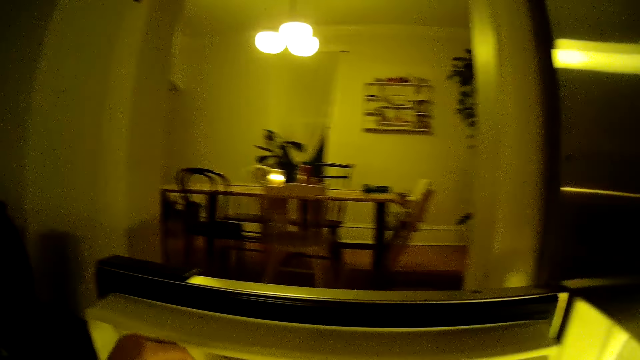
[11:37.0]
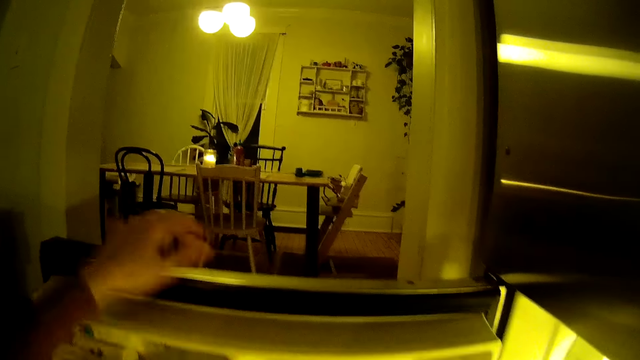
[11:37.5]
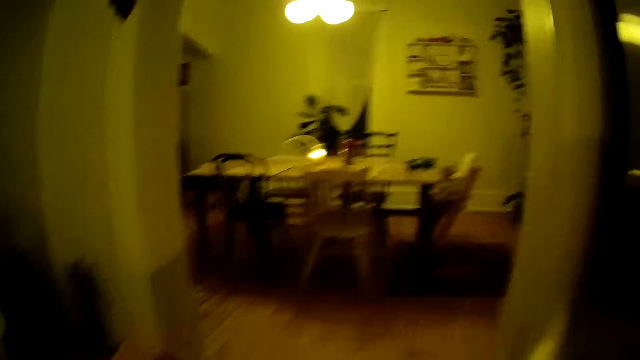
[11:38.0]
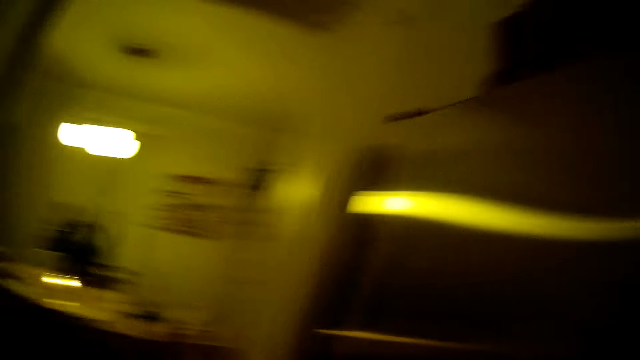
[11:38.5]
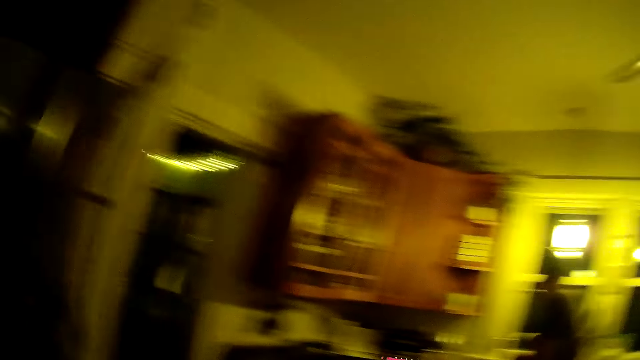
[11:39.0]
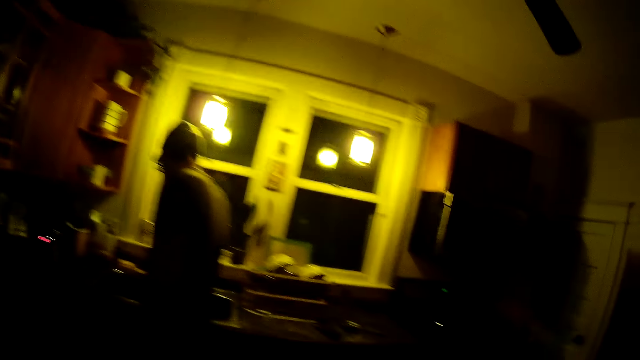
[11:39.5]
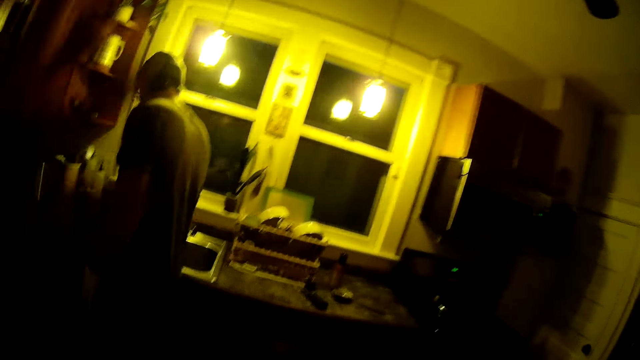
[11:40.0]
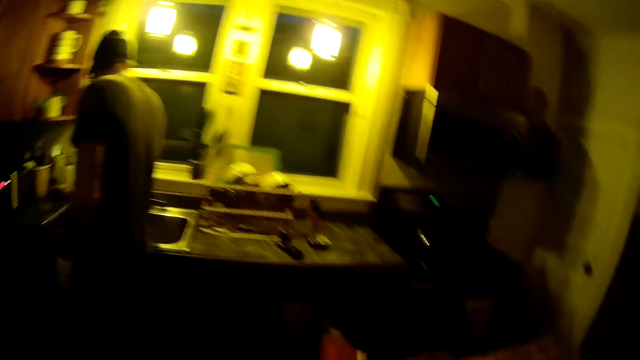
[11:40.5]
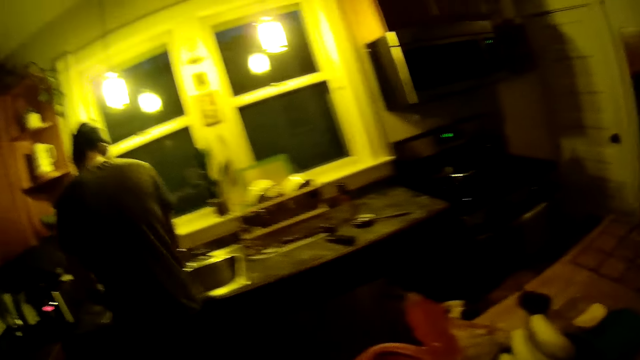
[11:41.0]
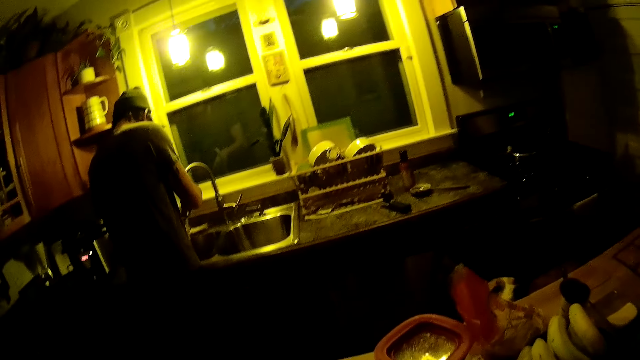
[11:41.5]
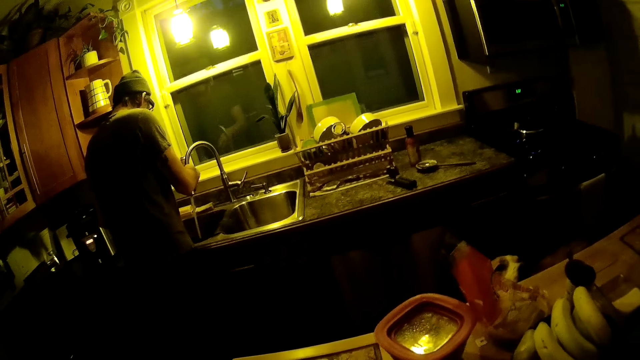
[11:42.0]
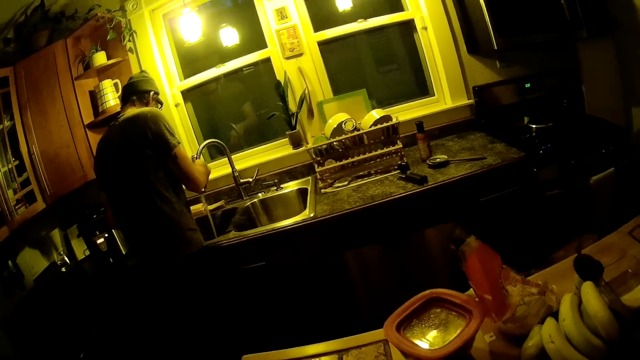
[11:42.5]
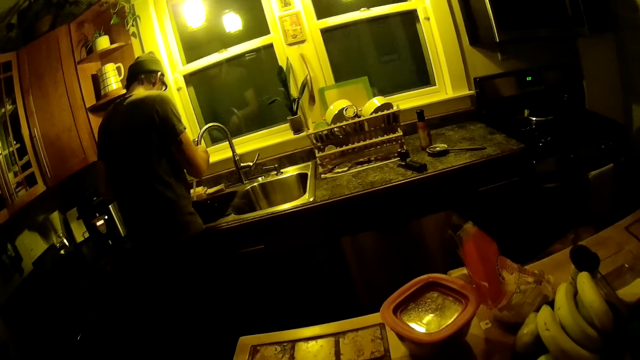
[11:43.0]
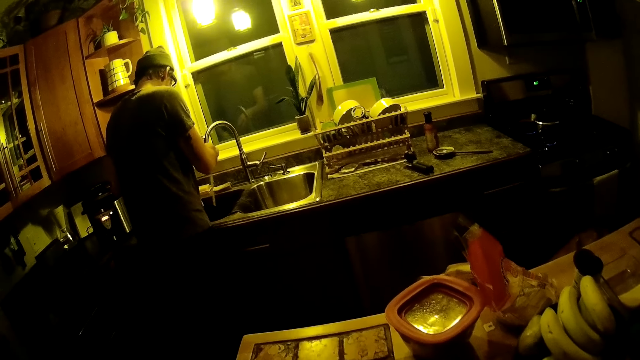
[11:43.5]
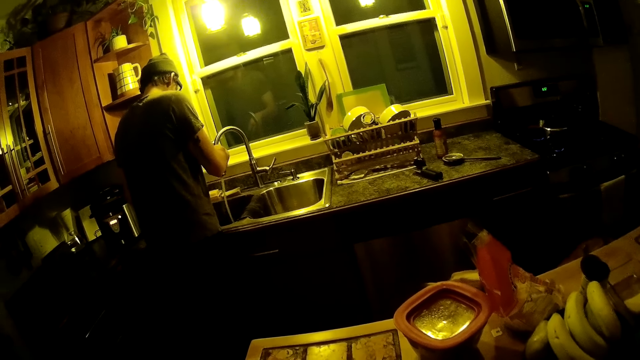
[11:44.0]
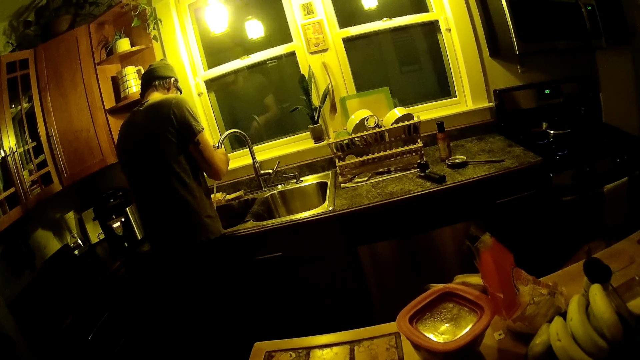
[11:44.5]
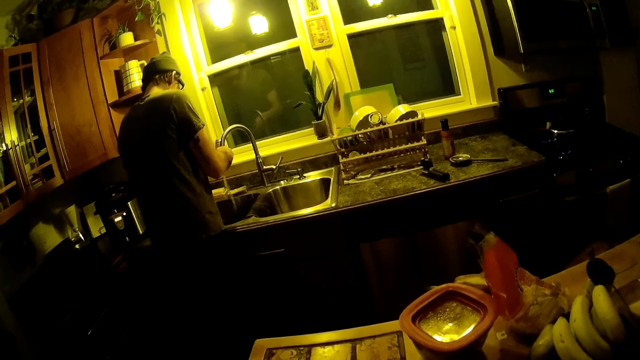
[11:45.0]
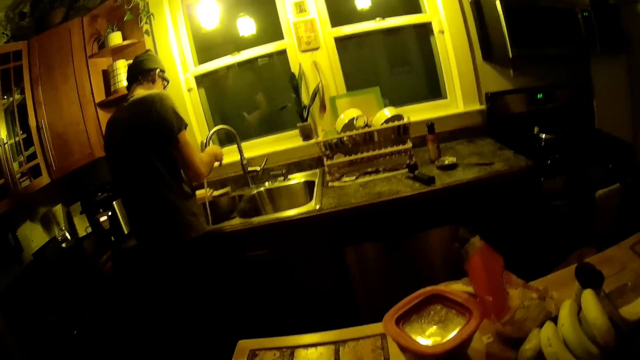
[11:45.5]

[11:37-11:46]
The camera wearer closes the fridge with her left hand. She looks around. A man holds a tap with his right hand.

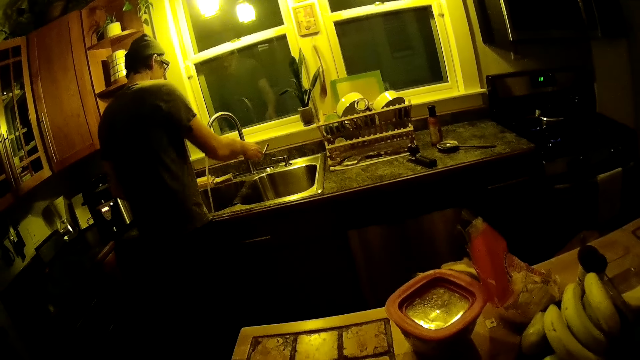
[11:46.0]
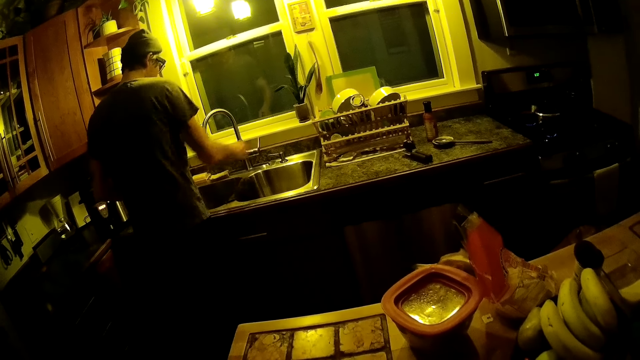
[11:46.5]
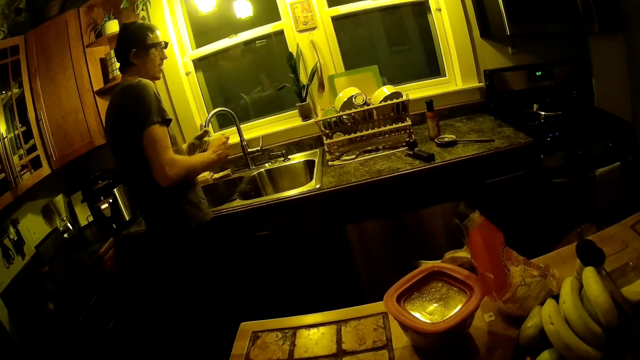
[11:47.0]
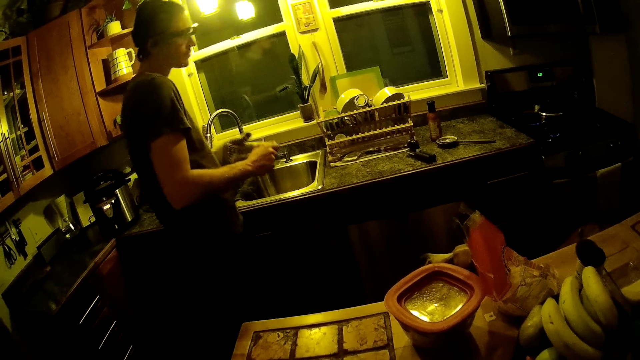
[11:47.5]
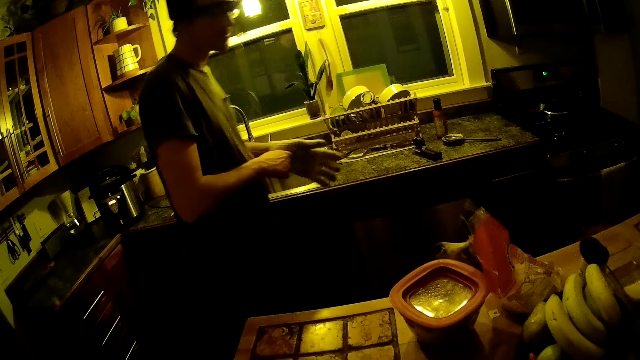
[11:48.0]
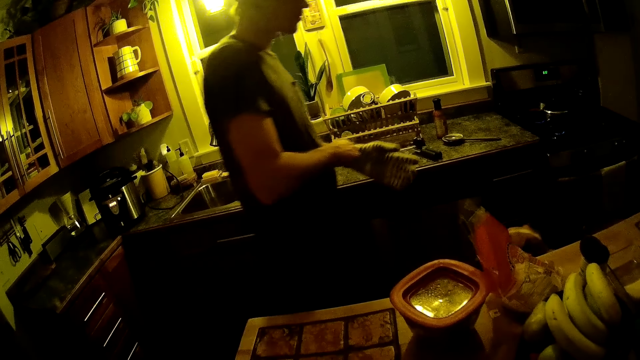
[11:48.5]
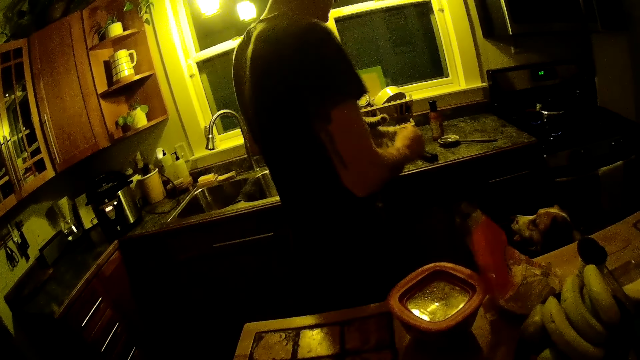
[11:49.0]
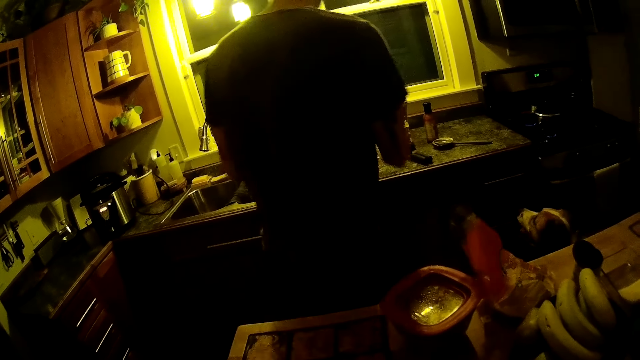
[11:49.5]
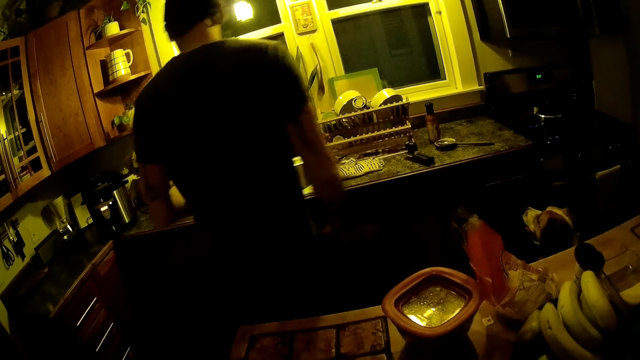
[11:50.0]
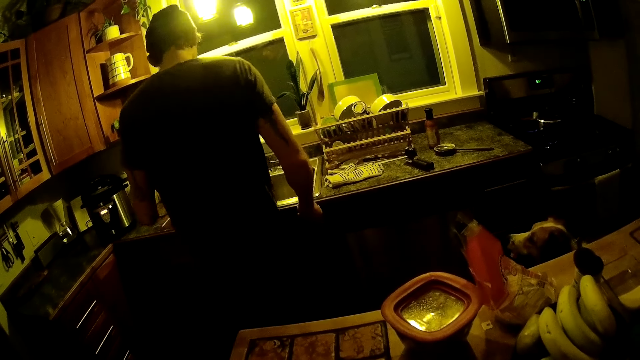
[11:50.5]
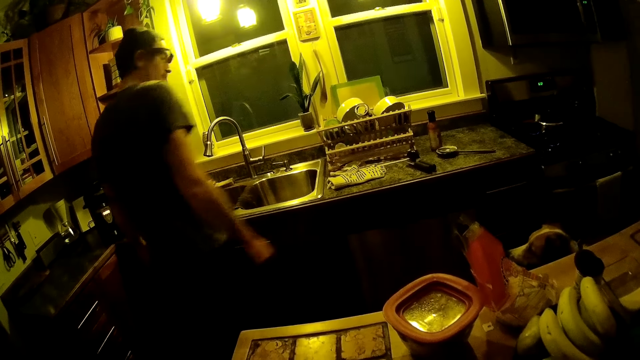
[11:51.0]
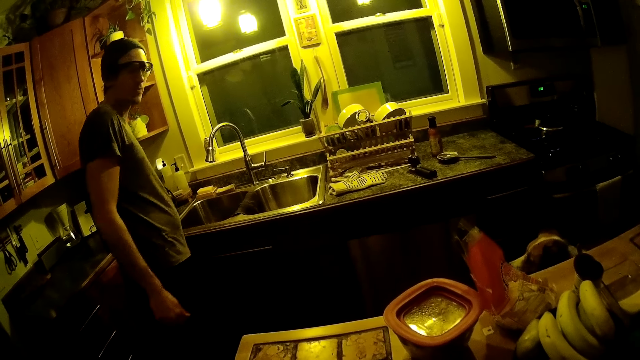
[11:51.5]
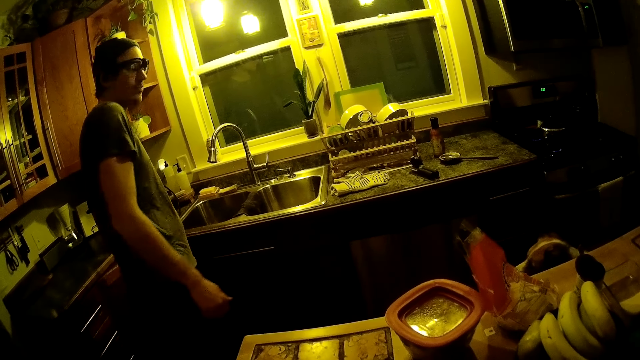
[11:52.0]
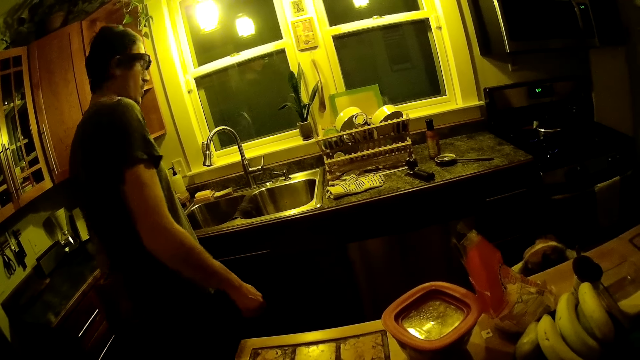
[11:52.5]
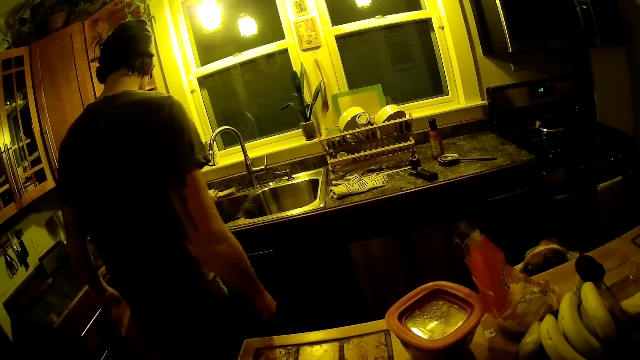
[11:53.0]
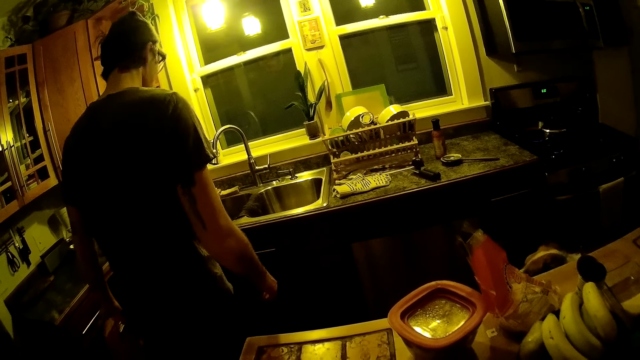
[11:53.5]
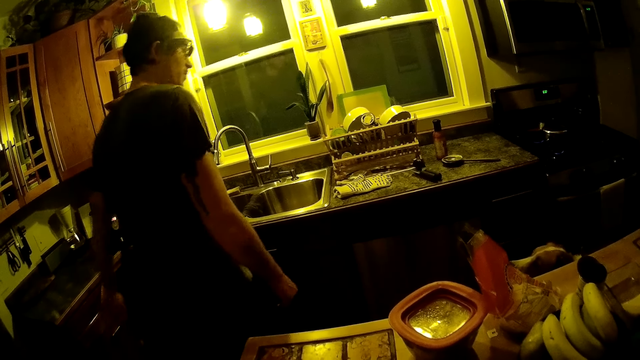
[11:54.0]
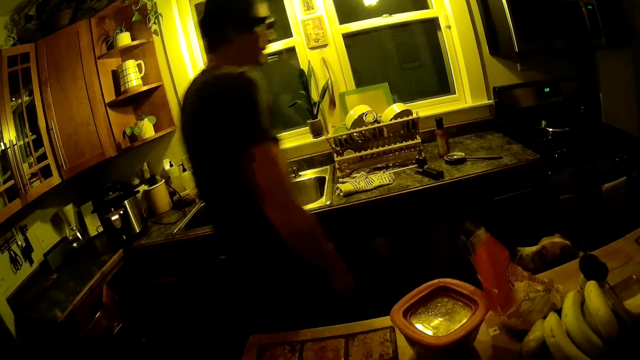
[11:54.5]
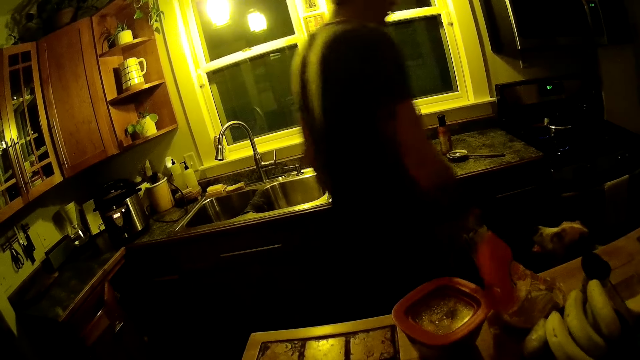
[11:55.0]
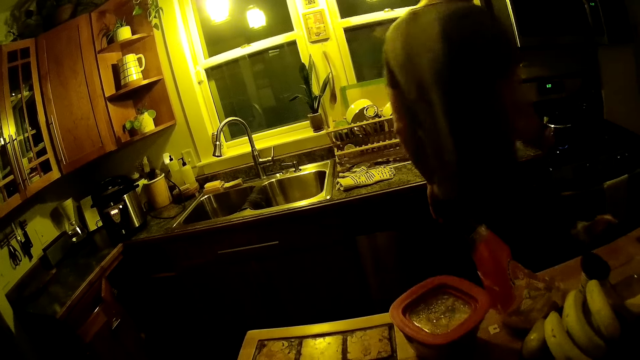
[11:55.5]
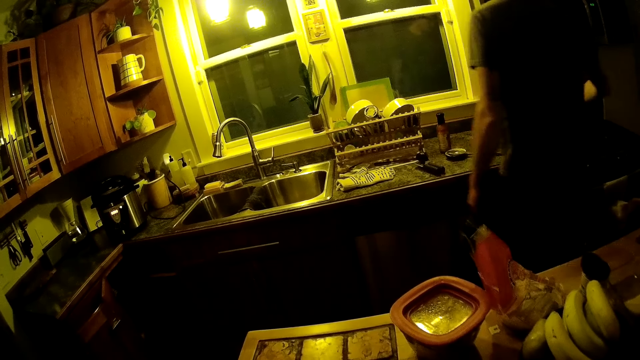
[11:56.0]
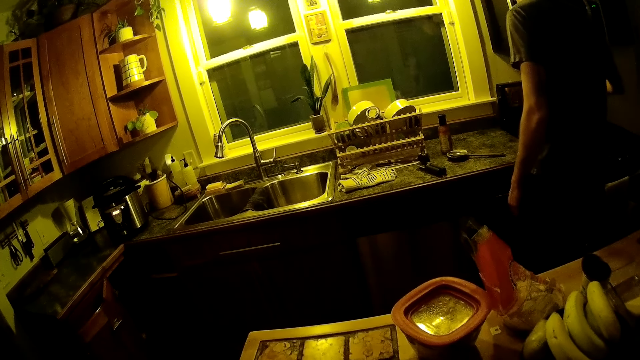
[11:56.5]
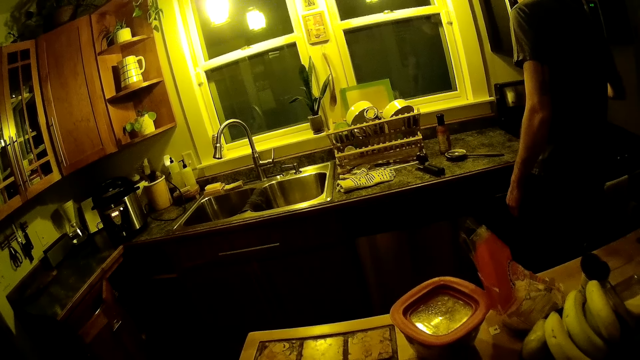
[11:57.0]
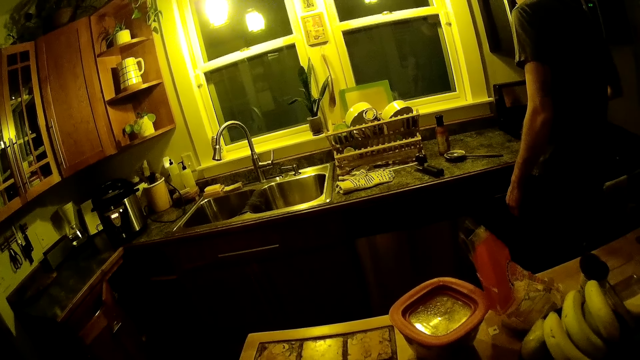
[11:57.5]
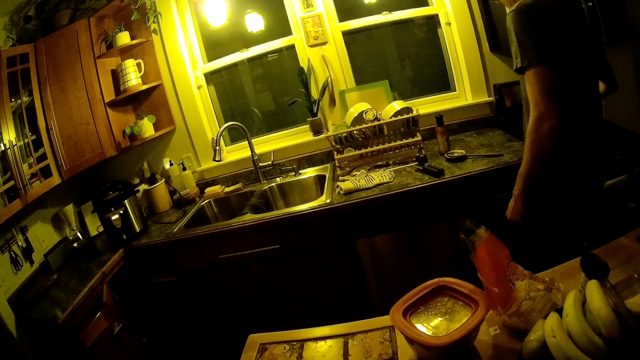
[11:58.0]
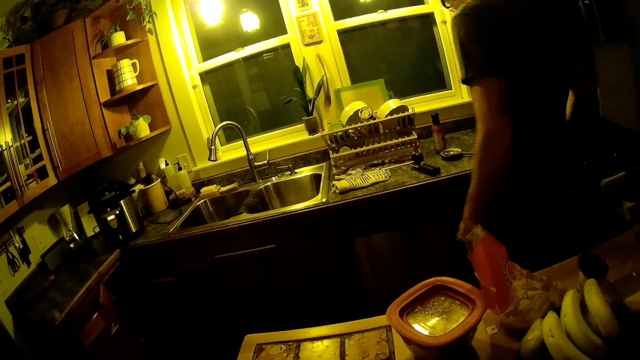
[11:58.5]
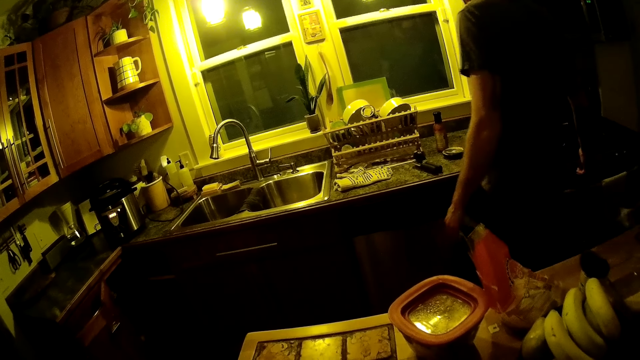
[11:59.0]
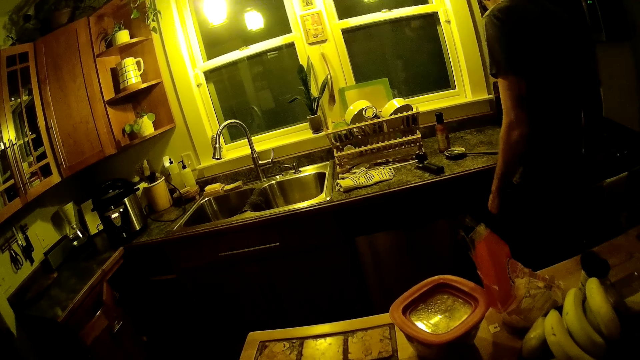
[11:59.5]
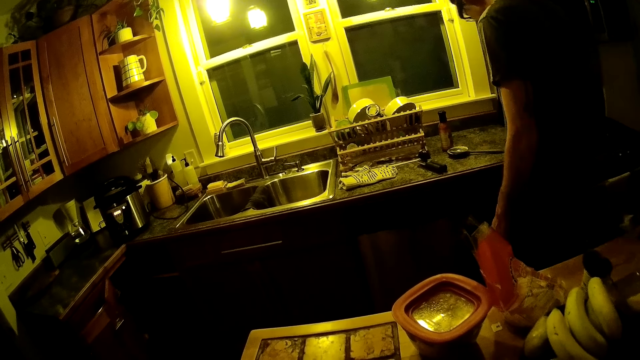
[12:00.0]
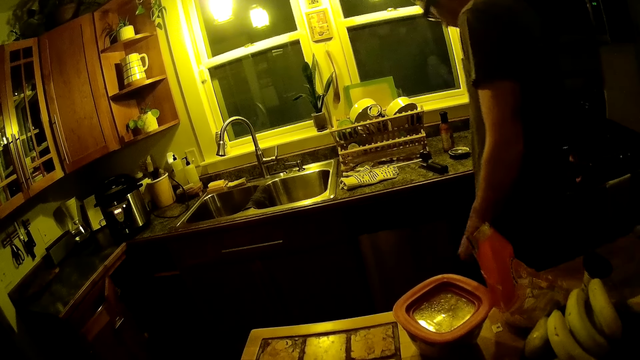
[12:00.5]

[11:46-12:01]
The man turns off the tap with his right hand. He removes a glove on his left hand with his right hand, moves around and adjusts the gloves. He drops the glove on a counter with his right hand. He moves around. He opens a cupboard with his left hand. He touches something.
